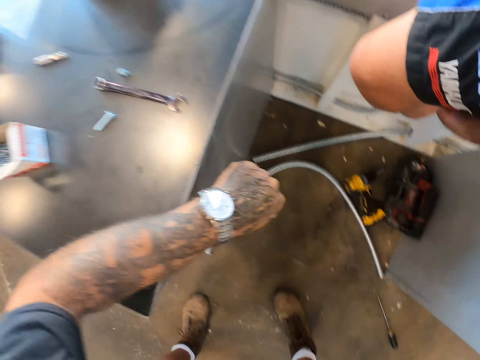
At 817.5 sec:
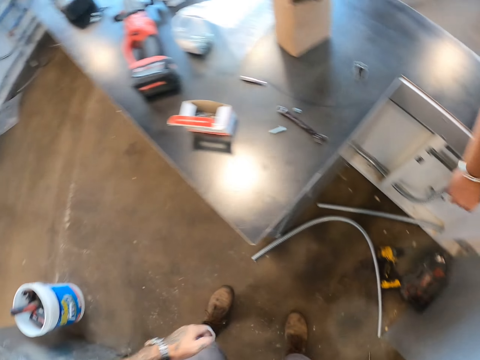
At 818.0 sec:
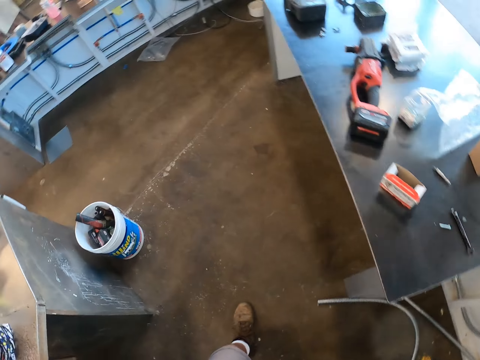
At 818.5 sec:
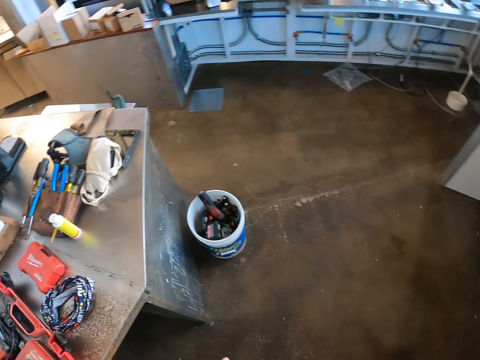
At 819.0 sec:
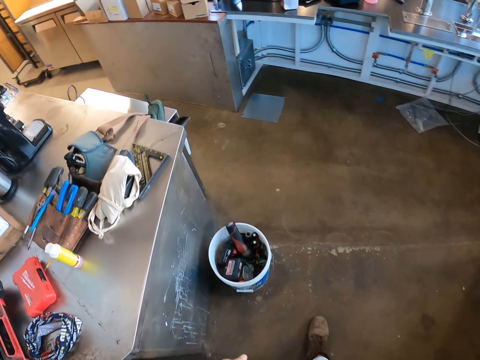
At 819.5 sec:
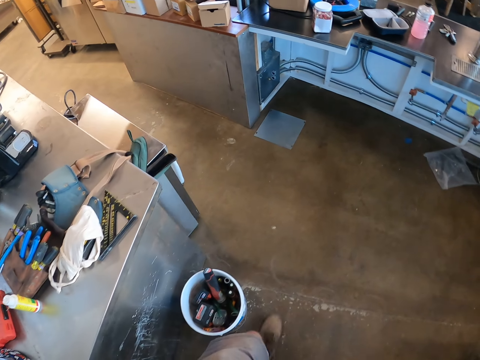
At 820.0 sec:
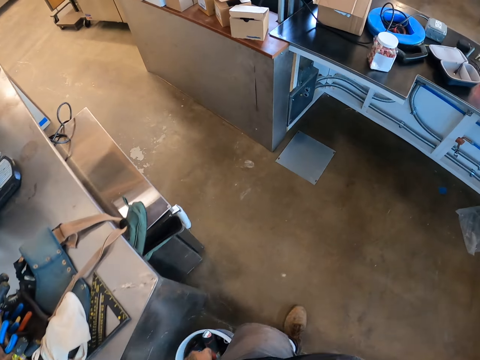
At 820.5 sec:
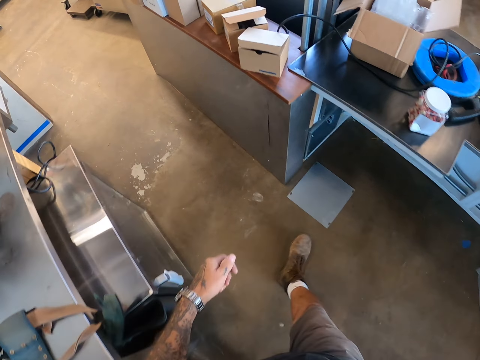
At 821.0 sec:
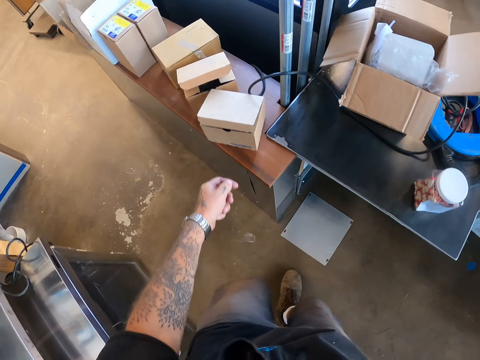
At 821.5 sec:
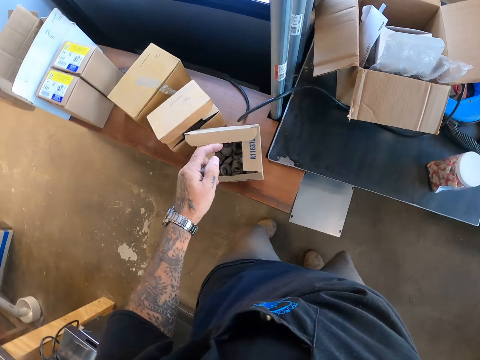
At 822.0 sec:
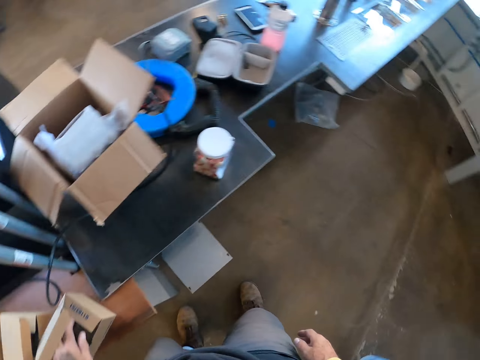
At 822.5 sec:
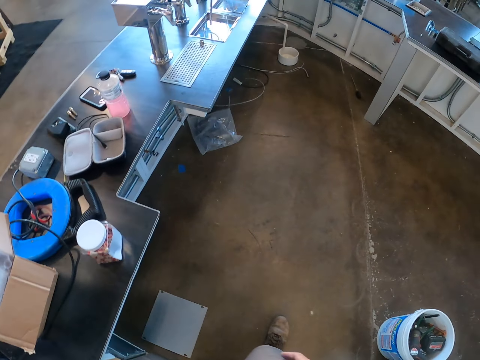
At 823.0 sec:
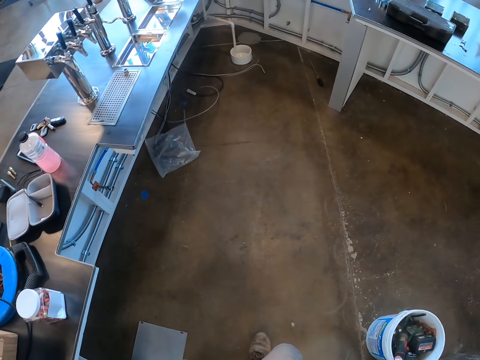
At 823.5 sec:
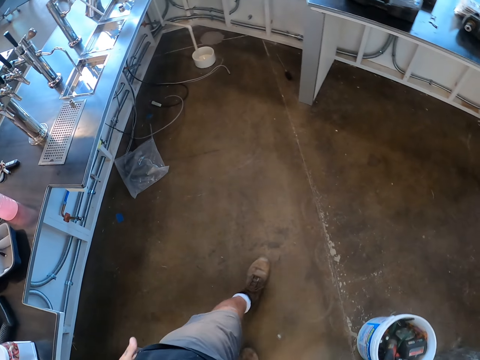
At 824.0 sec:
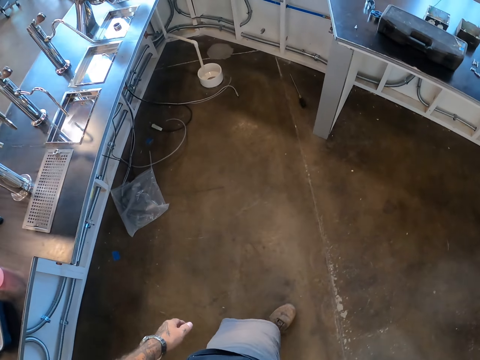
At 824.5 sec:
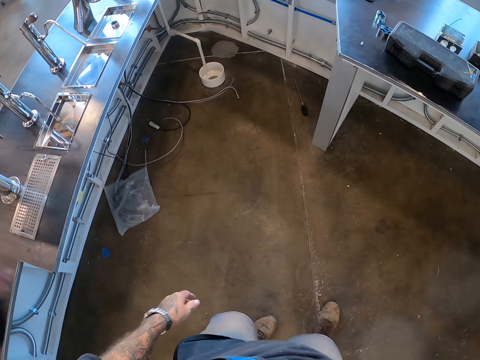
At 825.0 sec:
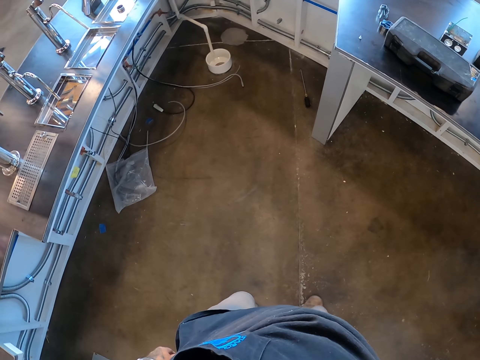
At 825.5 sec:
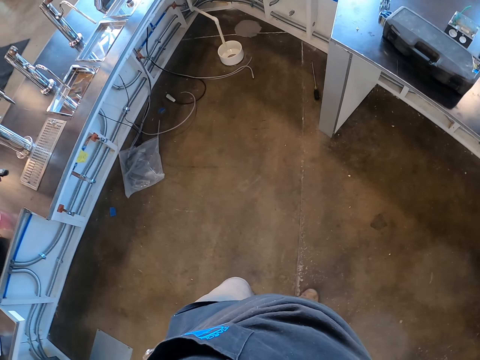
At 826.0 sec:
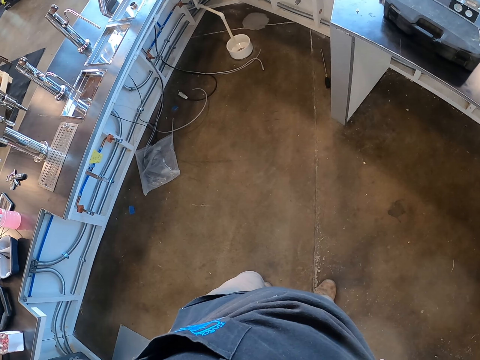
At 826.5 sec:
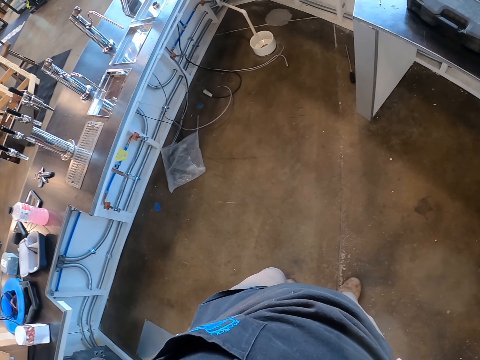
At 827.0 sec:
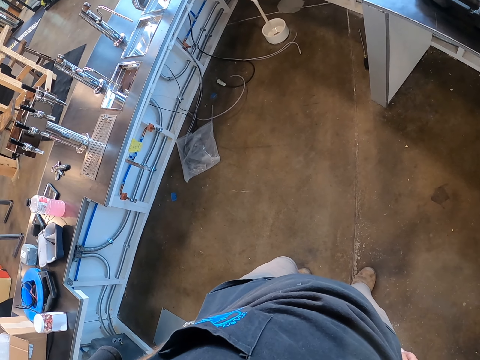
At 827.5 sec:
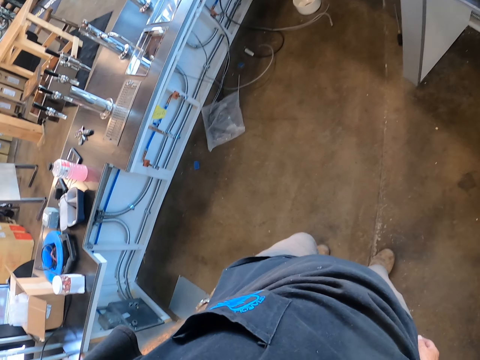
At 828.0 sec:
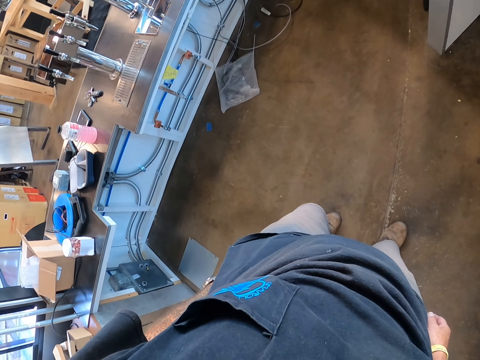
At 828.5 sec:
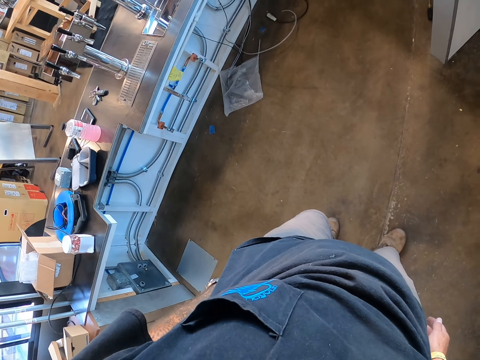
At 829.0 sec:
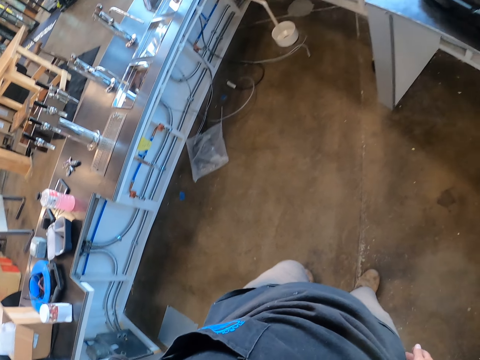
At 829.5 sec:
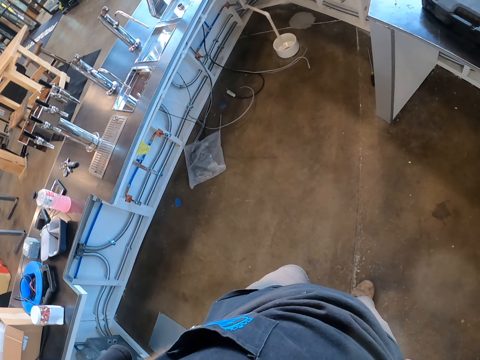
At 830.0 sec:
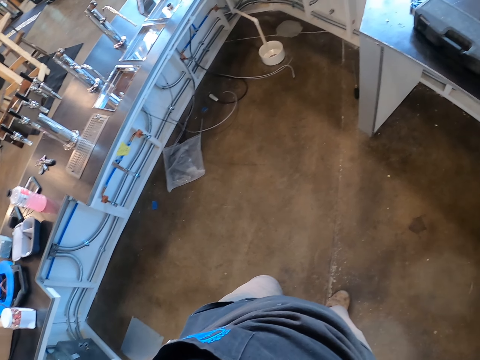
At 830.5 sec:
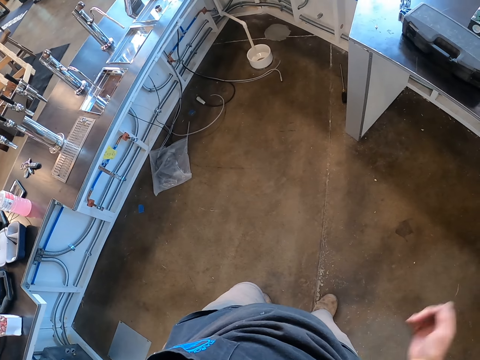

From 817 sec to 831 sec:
The camera wearer removes his hand from the kitchen cabinet table. He walks on the floor. He opens the box. He puts the bolt in the box. He walks on the floor again. He looks around the room.

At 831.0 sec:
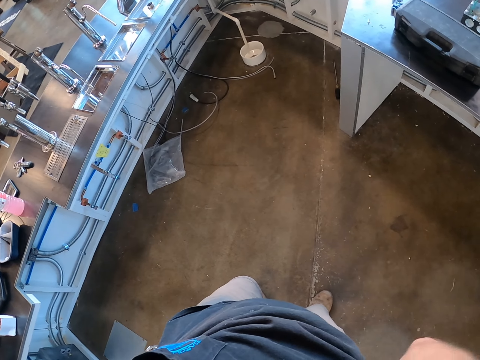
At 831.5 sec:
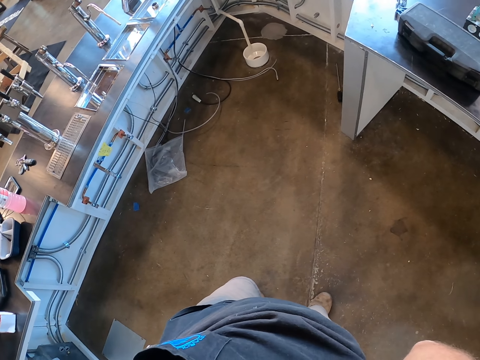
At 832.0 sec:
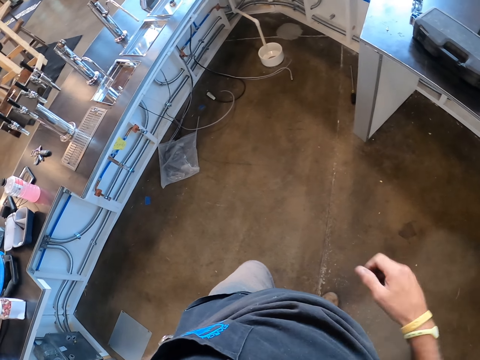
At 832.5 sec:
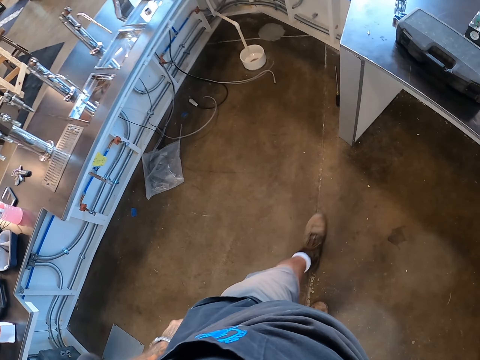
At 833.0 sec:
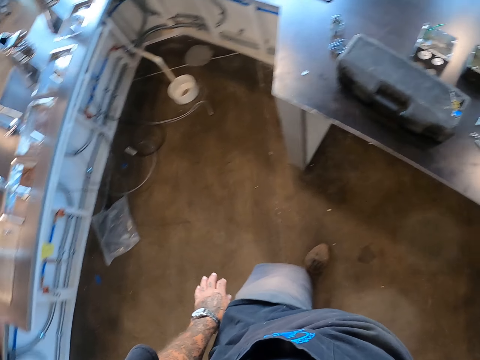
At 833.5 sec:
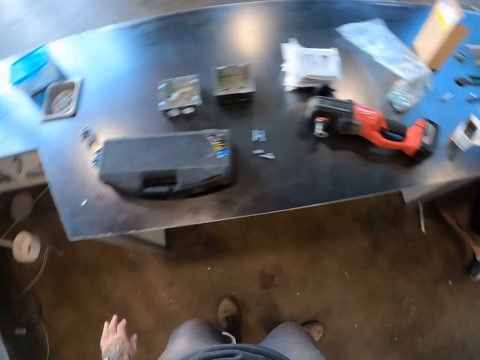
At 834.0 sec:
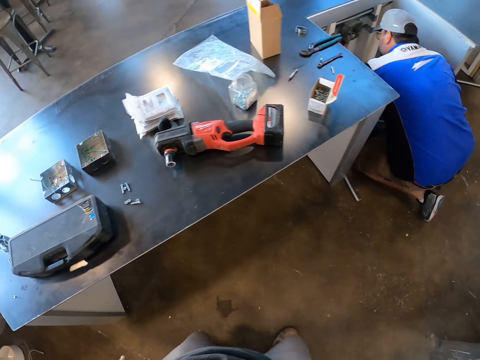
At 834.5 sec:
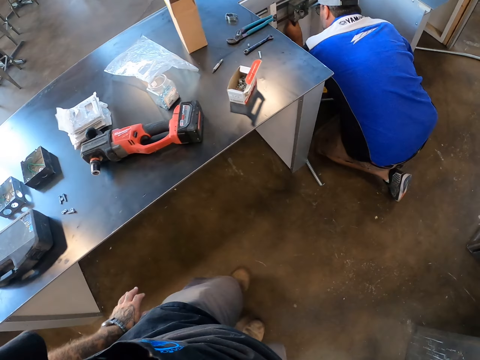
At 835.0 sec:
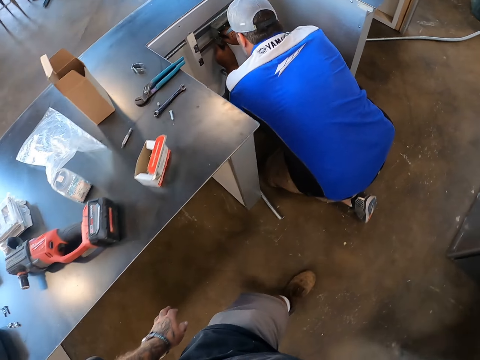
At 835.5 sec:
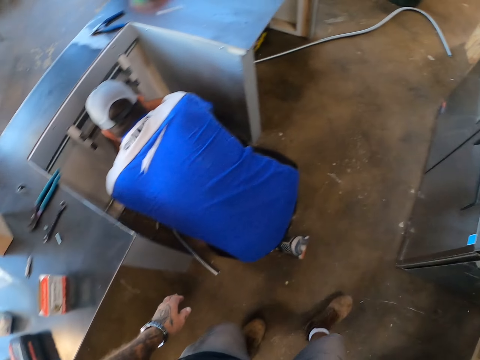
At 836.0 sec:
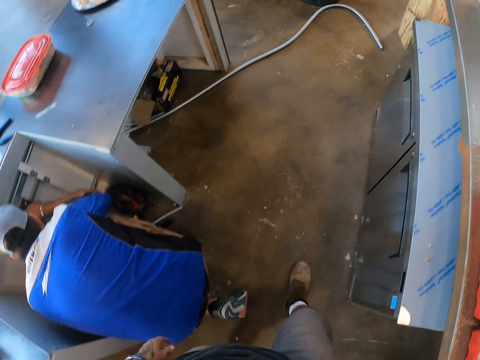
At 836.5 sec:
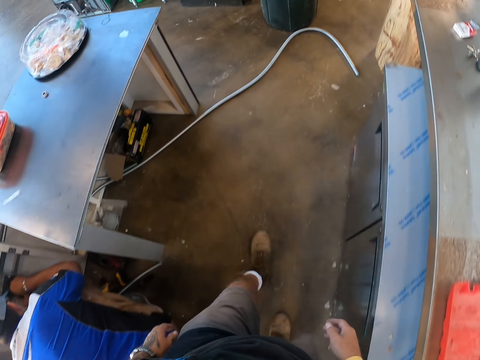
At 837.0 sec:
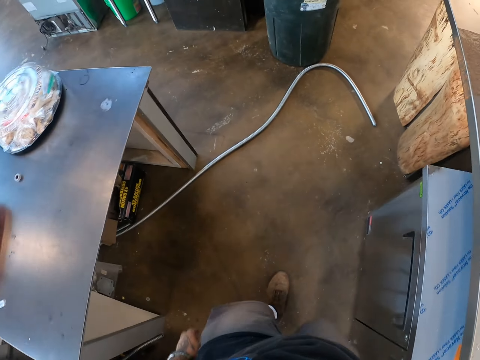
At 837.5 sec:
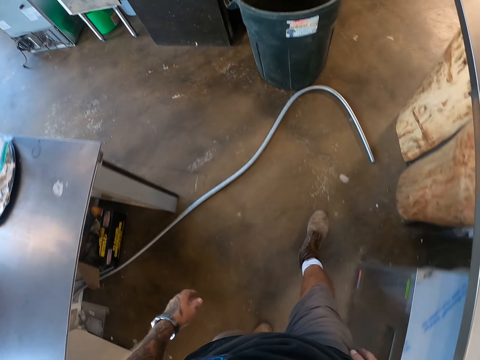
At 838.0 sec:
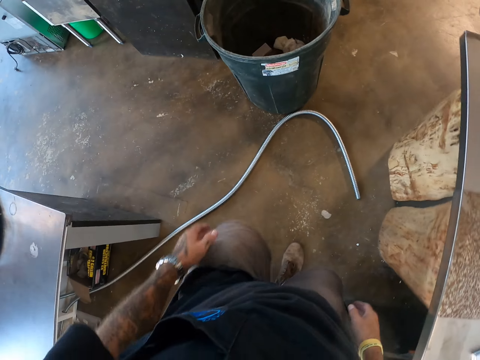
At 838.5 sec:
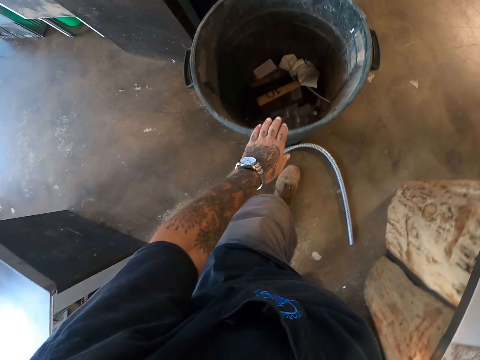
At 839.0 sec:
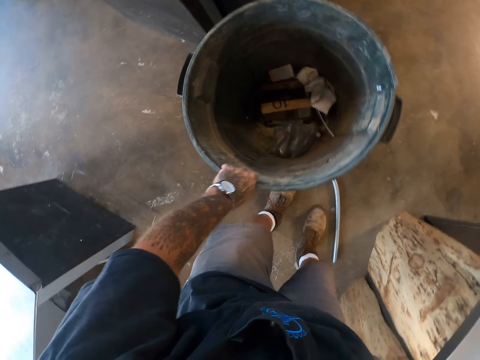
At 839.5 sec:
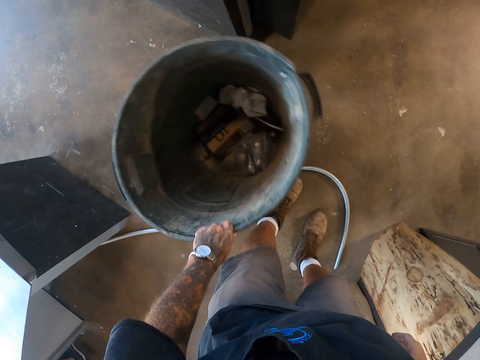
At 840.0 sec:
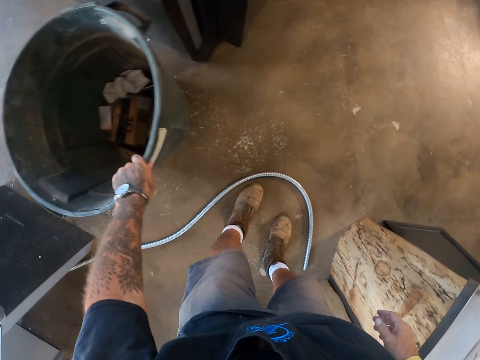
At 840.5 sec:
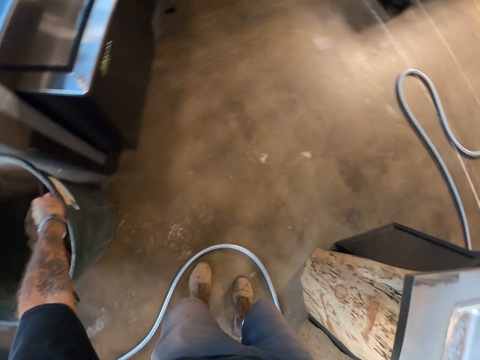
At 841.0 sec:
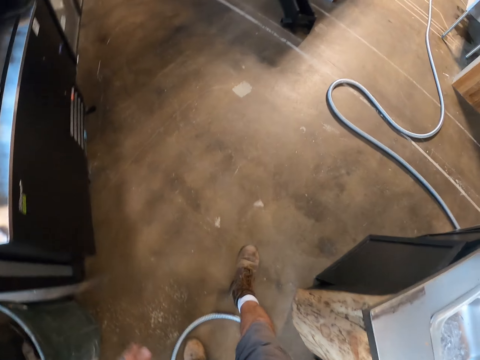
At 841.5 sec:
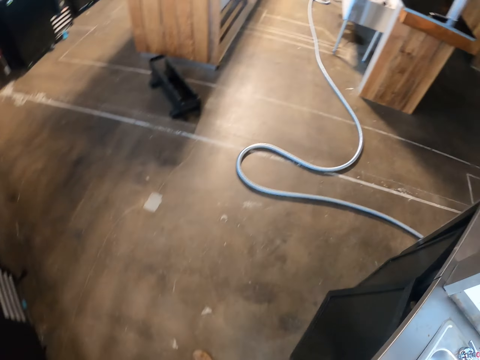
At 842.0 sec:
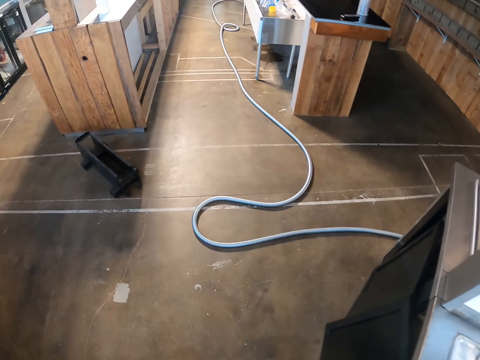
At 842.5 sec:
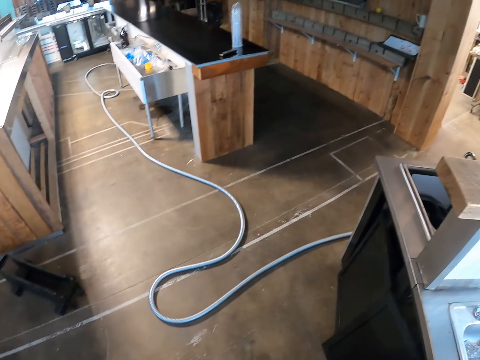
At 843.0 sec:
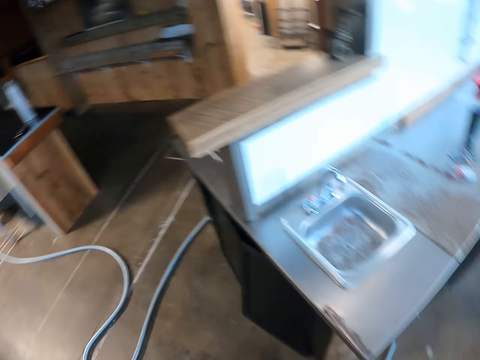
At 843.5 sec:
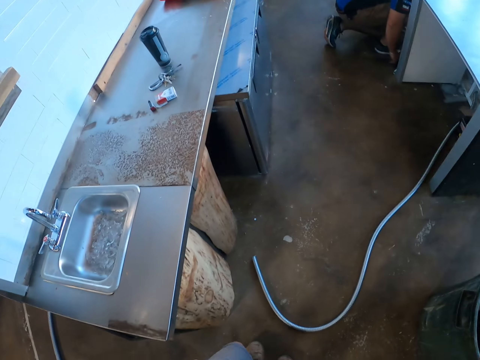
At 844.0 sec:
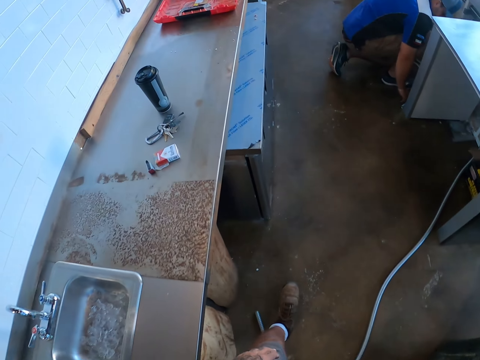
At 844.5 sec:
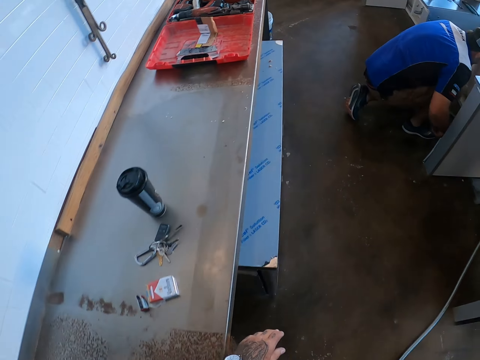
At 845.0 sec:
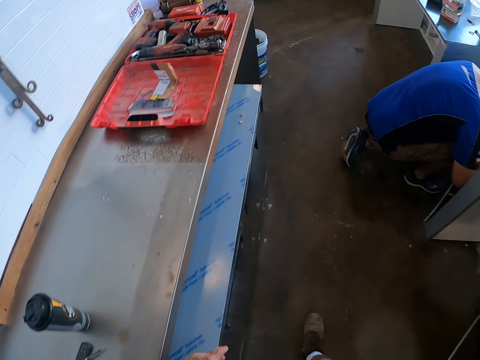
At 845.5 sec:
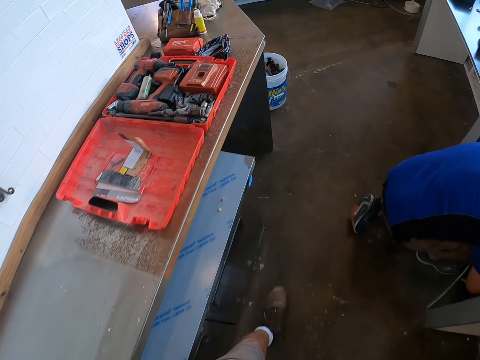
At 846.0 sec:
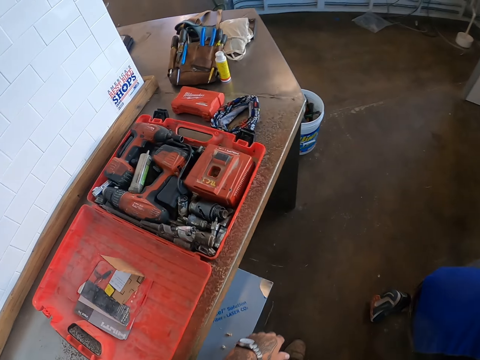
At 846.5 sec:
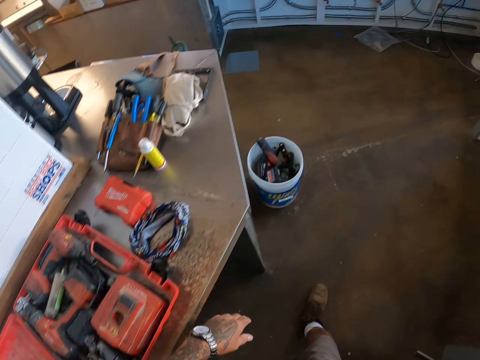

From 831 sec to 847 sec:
The camera wearer walks around the room. They move the dustbin. They walk around the room and look around.
